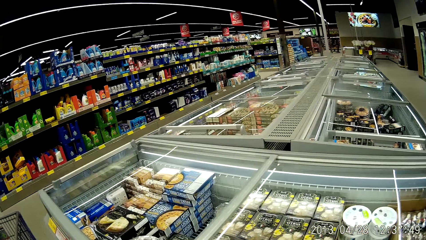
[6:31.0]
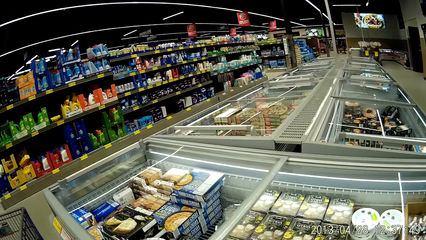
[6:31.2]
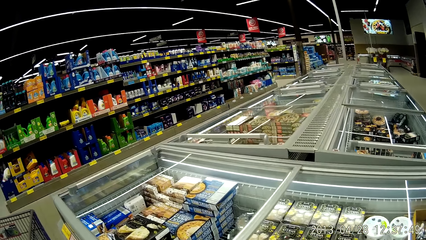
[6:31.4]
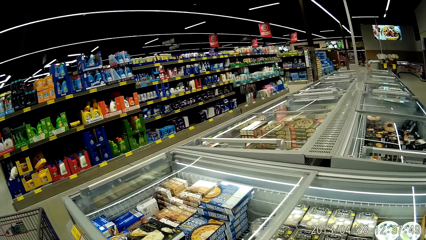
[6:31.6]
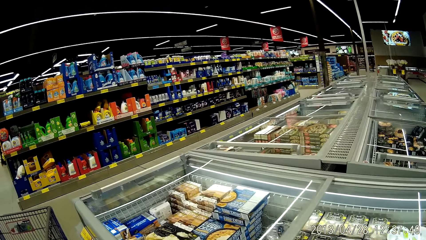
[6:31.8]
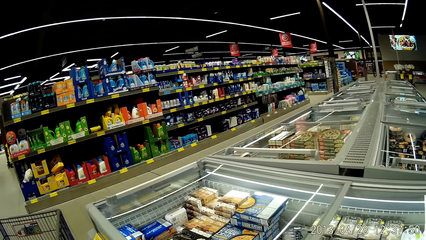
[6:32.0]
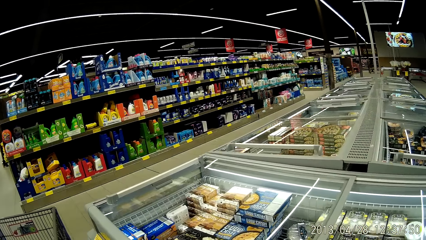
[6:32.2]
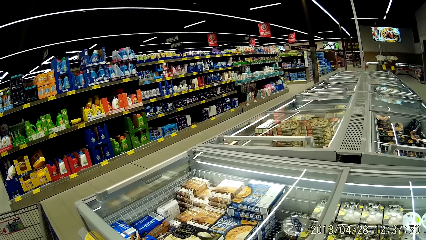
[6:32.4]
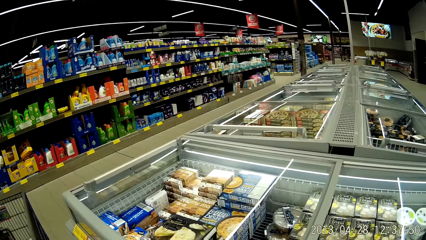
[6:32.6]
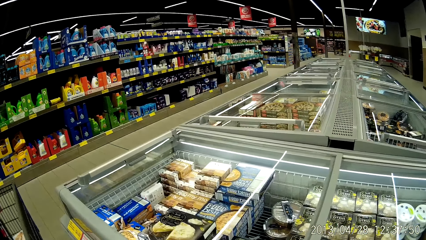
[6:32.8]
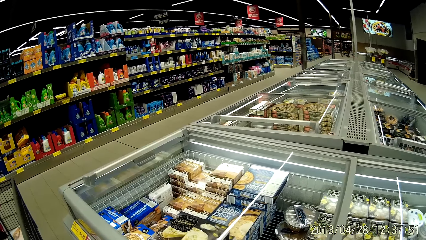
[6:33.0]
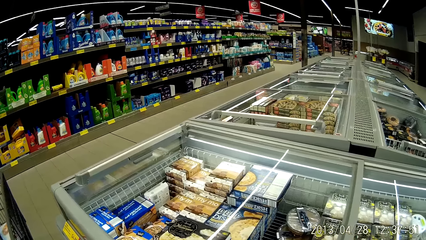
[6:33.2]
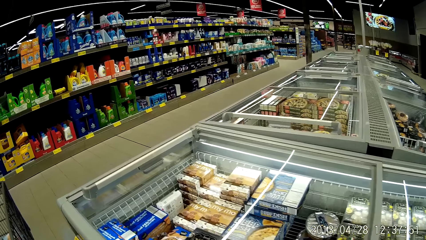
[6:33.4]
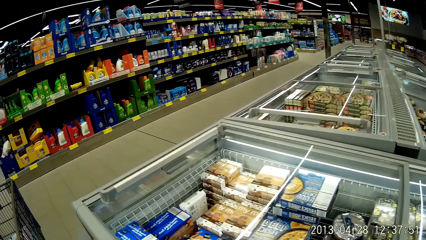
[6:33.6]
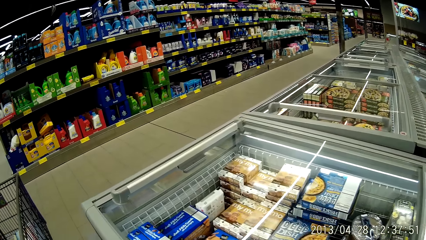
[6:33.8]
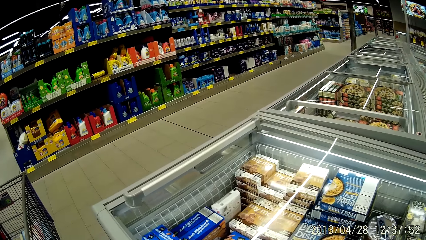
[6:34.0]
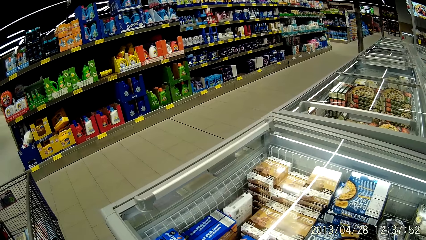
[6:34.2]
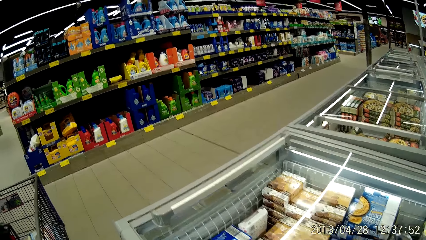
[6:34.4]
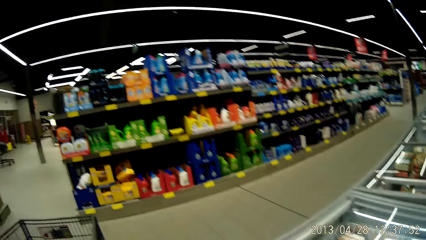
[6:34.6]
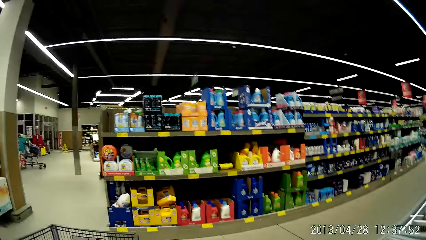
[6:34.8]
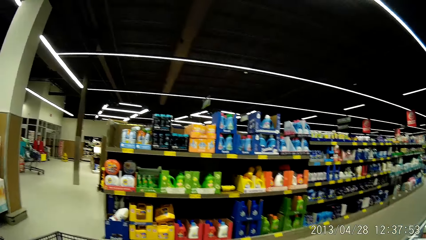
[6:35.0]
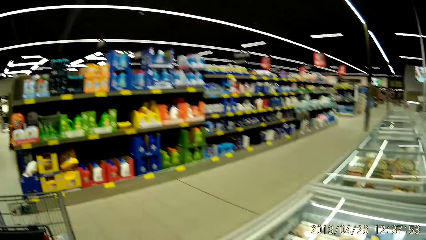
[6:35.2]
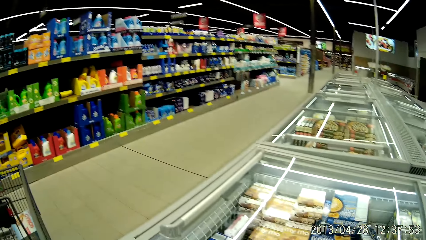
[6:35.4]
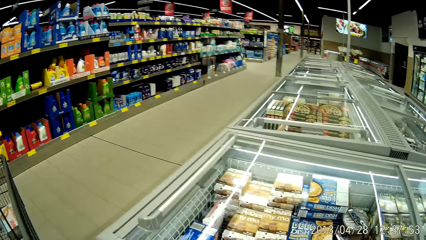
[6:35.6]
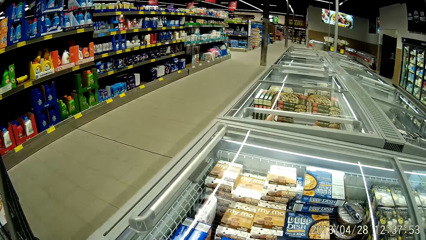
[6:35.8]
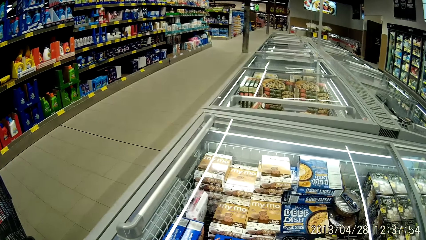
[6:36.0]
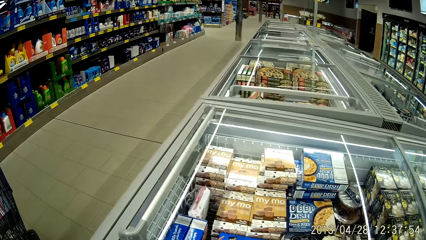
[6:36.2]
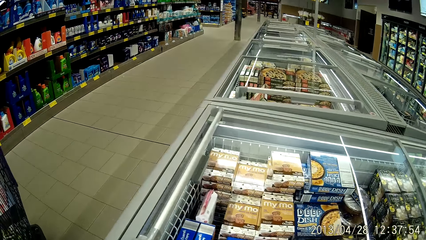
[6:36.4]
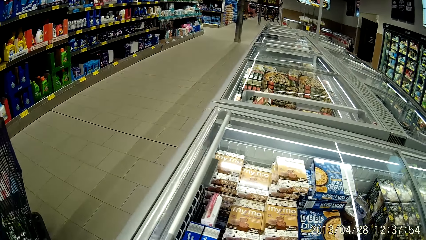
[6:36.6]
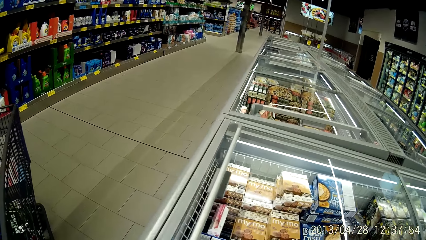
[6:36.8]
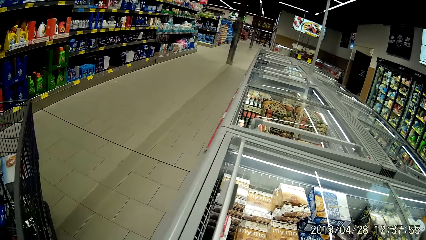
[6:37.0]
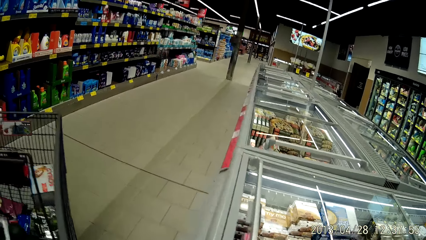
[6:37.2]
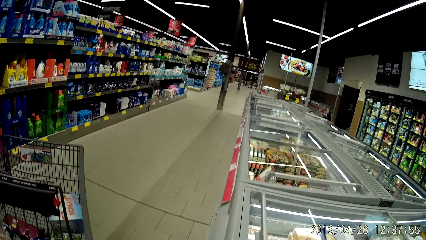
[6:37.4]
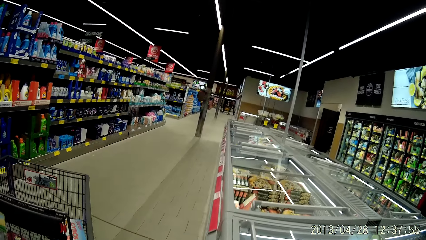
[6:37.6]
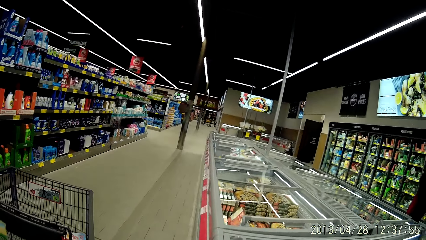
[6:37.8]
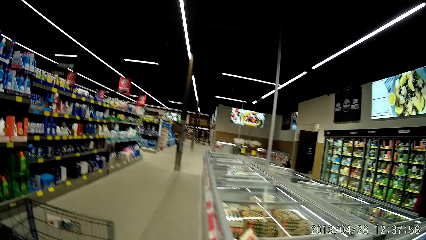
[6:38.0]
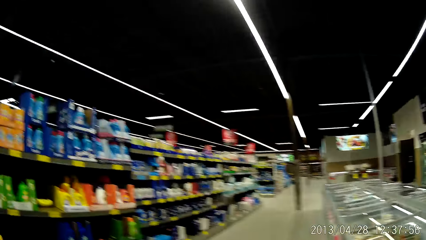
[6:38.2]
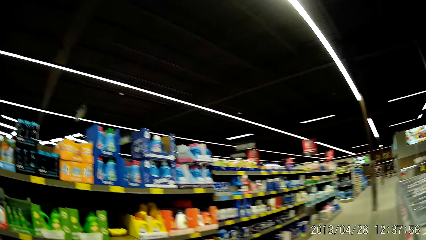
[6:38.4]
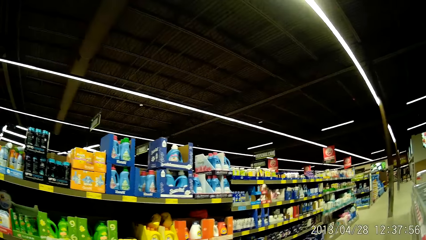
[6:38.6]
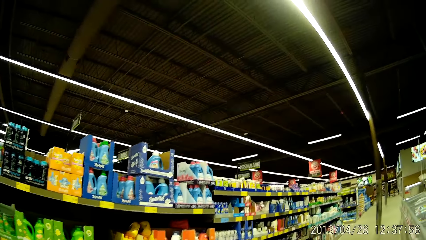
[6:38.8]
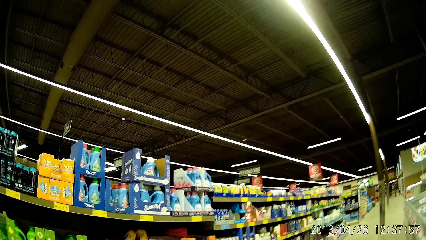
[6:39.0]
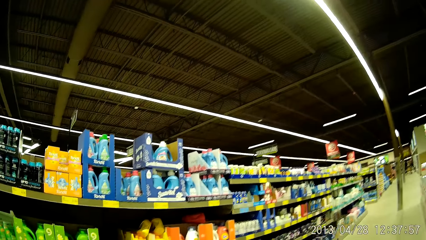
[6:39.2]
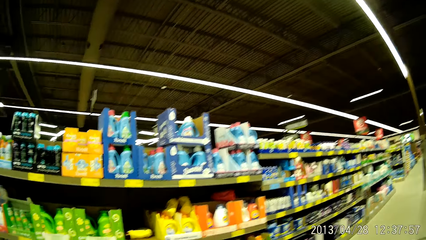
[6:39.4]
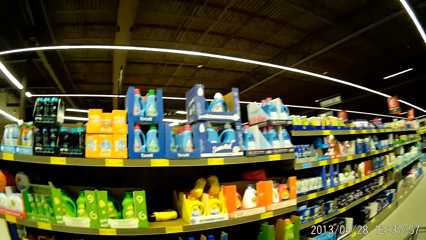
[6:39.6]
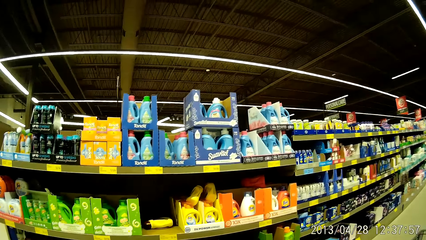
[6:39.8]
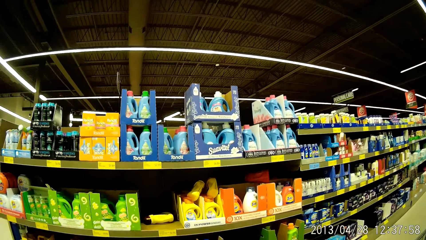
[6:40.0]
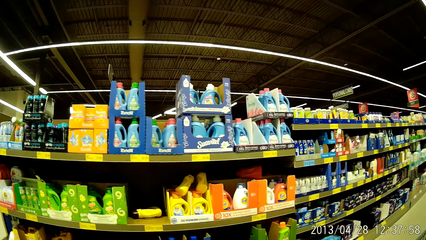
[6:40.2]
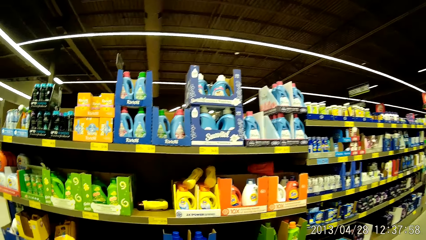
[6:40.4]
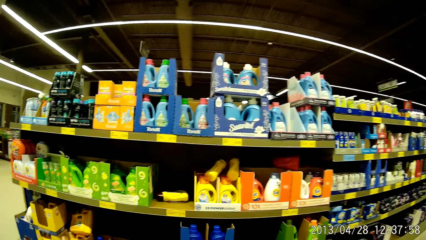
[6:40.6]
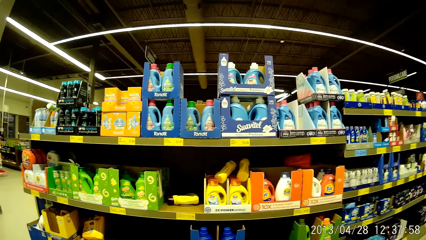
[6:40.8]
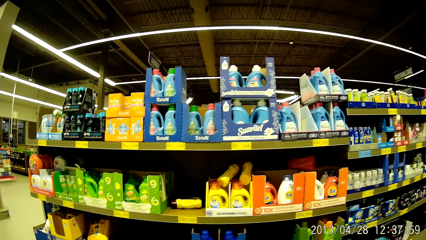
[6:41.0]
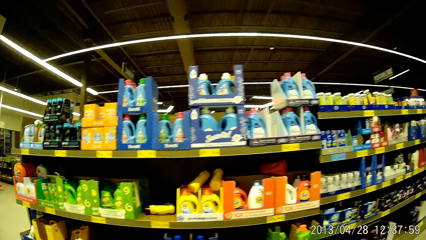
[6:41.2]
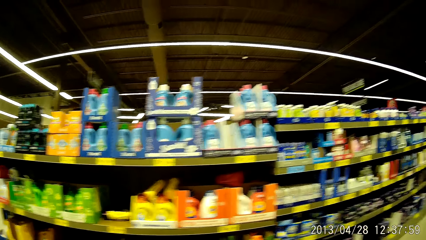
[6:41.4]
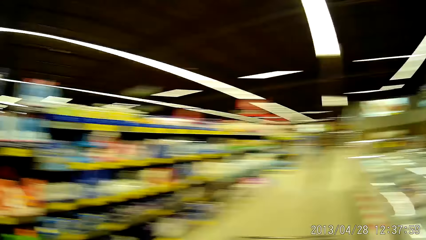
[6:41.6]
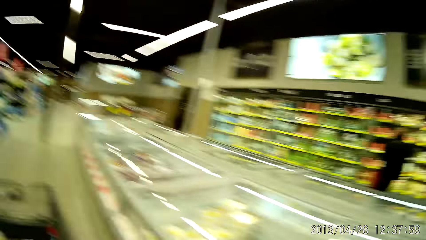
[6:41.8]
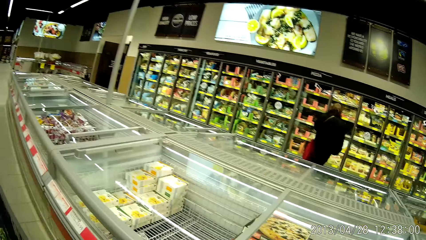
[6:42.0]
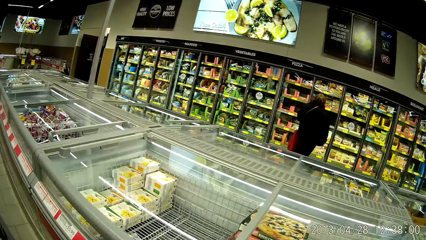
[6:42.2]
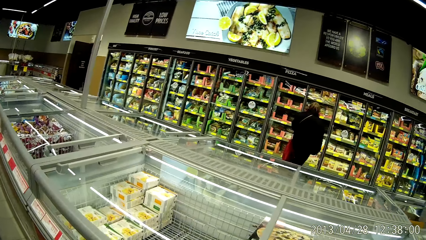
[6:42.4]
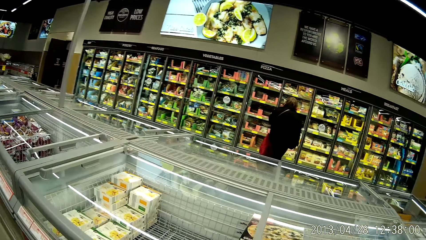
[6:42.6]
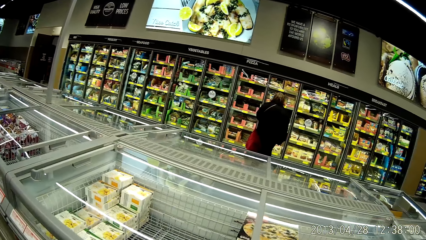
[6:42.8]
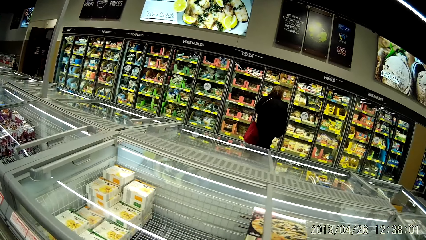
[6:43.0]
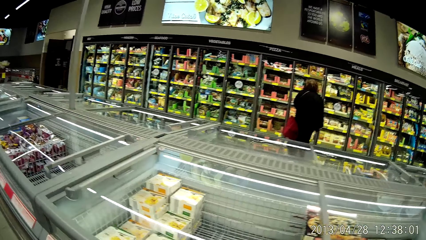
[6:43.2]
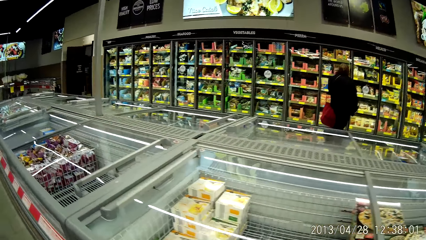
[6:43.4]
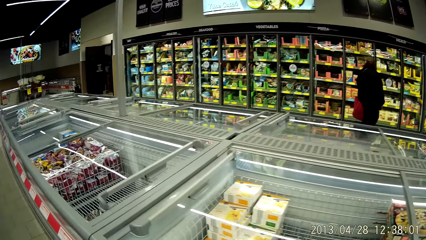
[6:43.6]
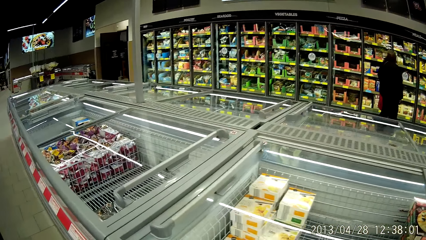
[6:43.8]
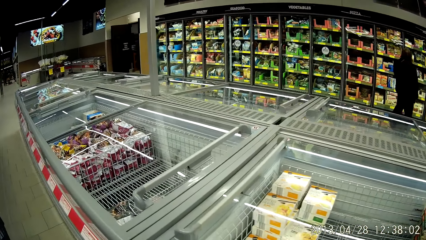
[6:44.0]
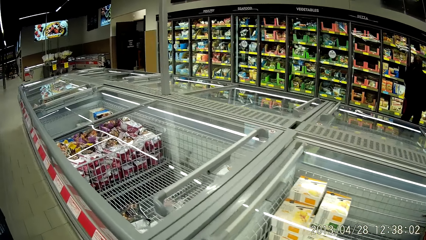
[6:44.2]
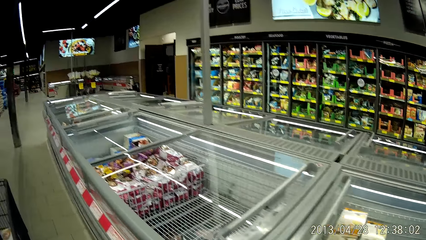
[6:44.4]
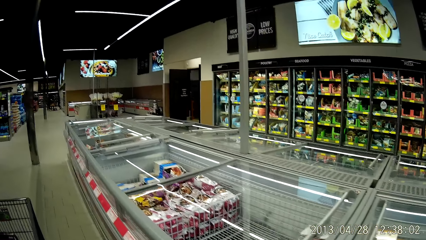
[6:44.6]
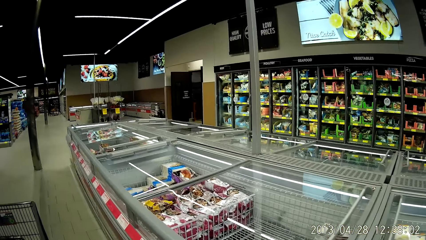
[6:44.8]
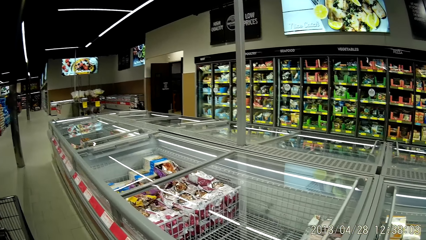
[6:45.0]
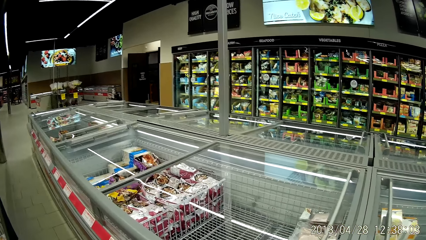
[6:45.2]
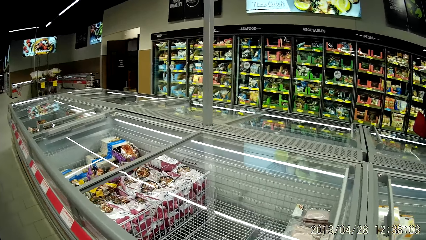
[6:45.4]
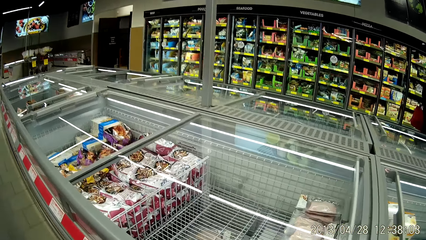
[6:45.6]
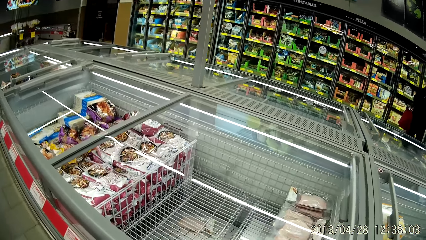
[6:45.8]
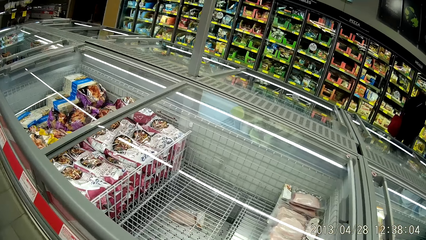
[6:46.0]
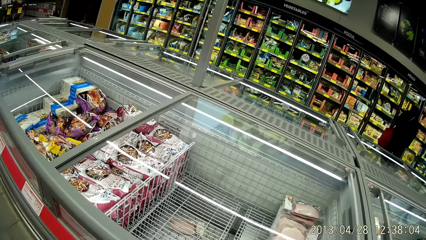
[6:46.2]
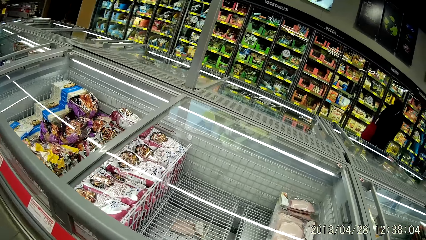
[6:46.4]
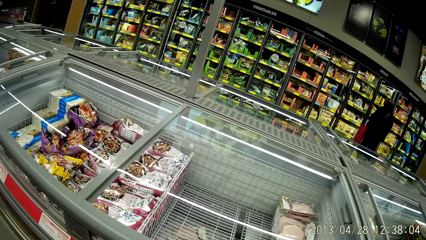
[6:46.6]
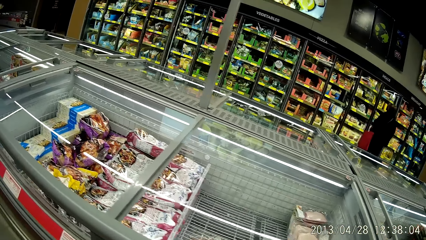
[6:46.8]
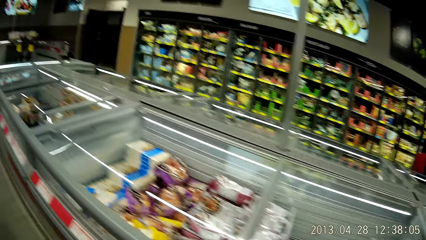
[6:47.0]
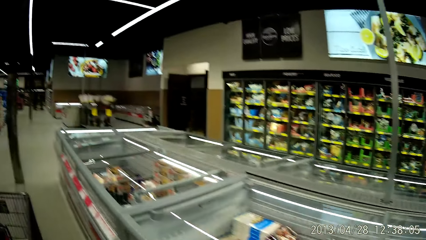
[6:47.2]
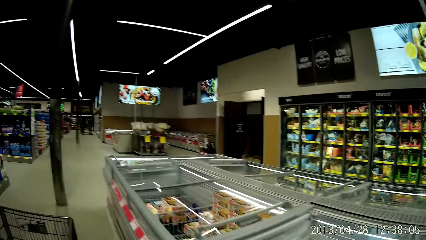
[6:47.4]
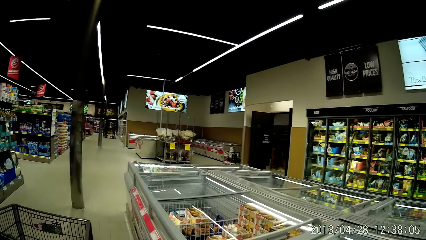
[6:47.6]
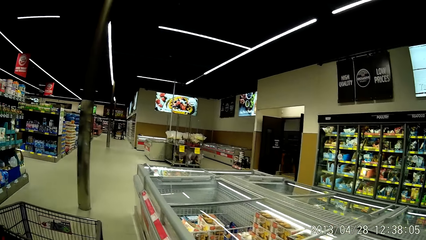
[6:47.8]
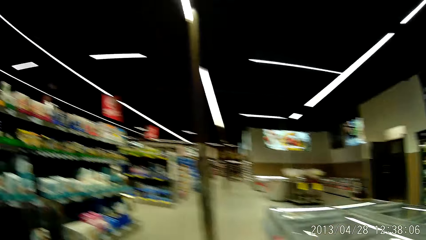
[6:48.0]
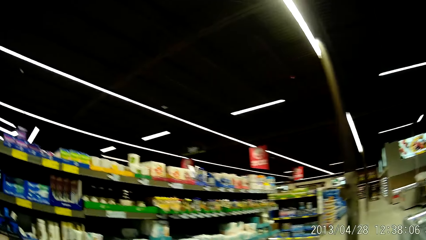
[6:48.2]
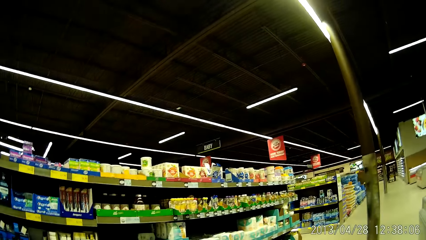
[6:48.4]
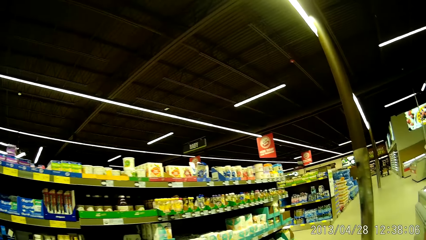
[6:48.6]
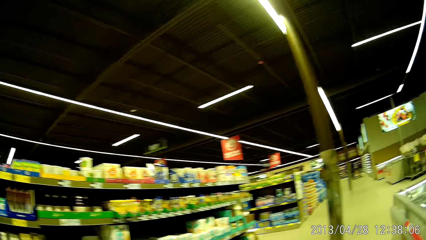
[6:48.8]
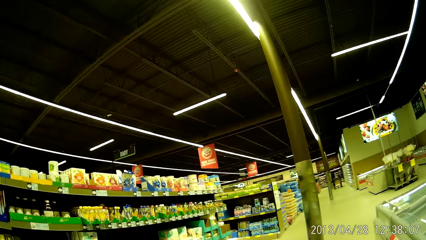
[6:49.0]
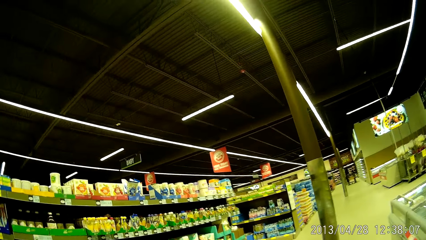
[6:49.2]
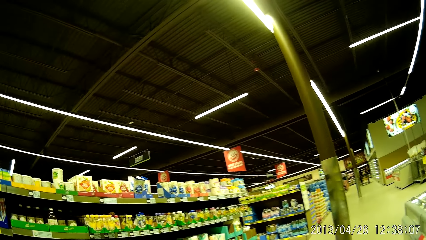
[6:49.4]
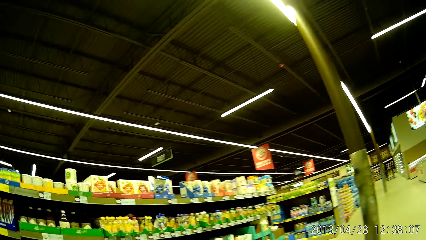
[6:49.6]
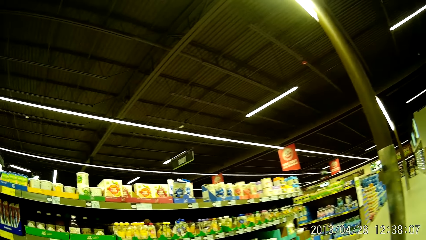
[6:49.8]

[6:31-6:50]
The camera wearer looks at the foods in the fridge. They walk around the supermarket. They look at the shelves. They look at the food in the fridge. They walk around the supermarket.
